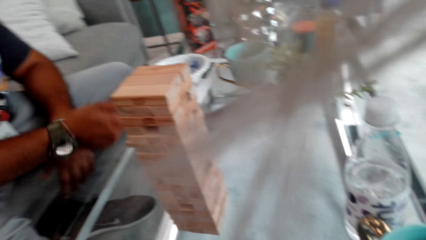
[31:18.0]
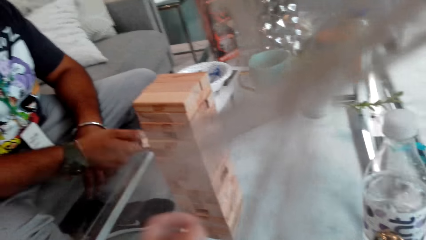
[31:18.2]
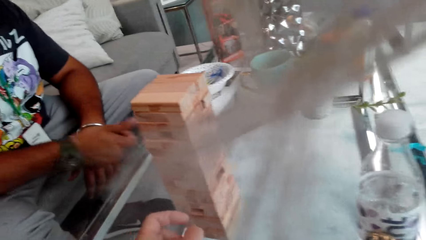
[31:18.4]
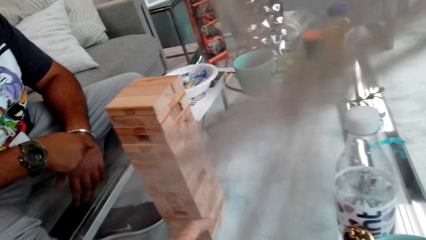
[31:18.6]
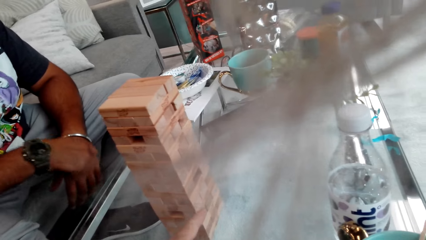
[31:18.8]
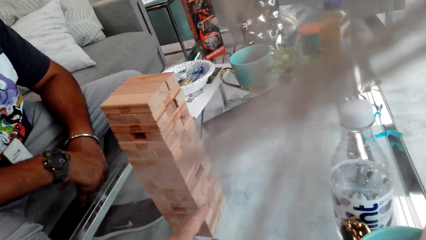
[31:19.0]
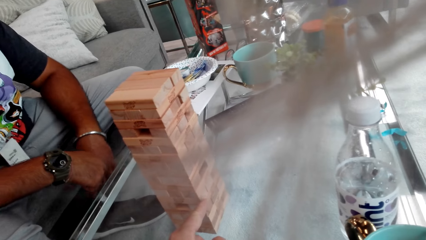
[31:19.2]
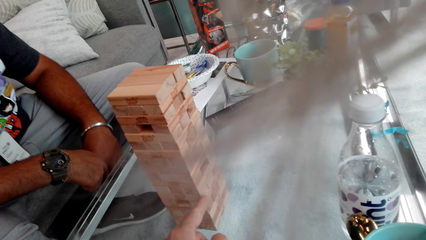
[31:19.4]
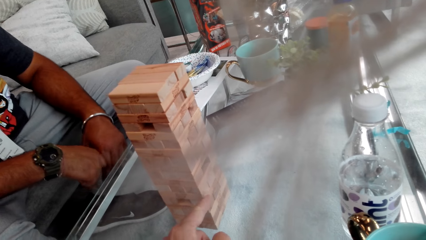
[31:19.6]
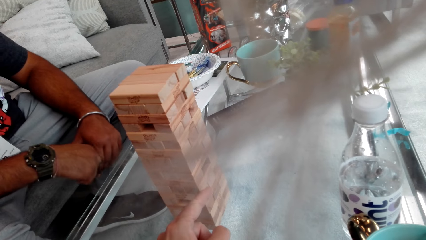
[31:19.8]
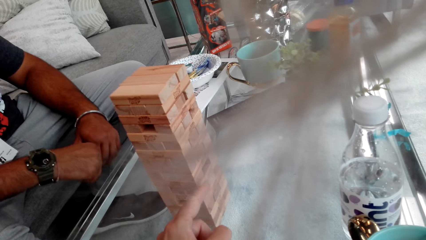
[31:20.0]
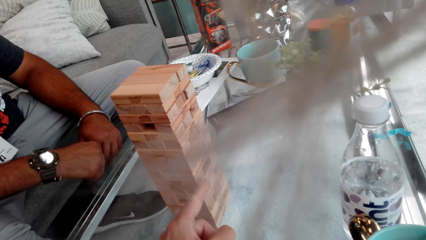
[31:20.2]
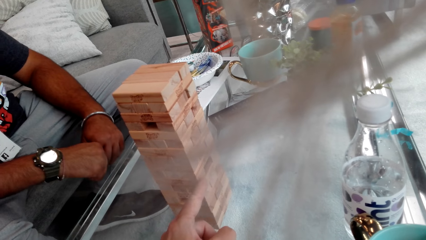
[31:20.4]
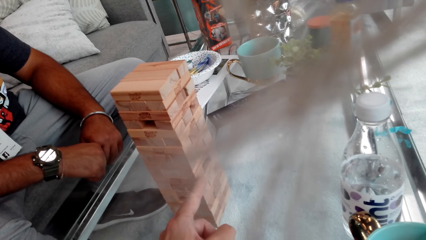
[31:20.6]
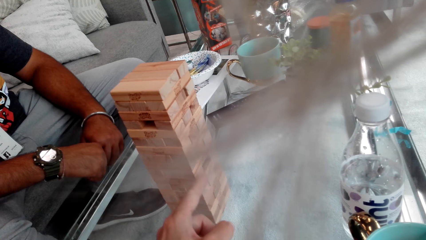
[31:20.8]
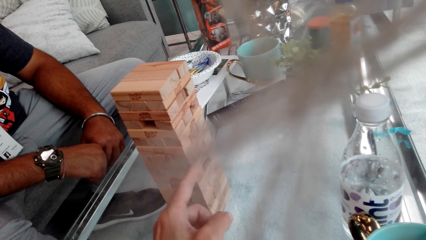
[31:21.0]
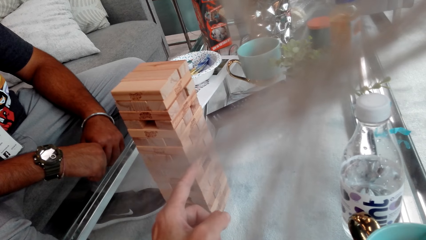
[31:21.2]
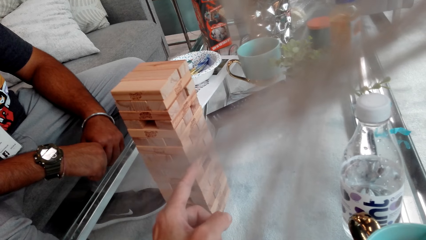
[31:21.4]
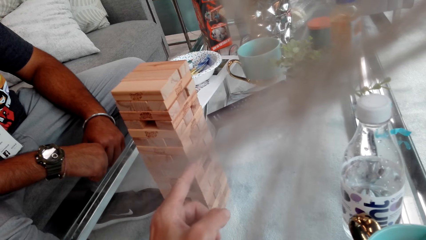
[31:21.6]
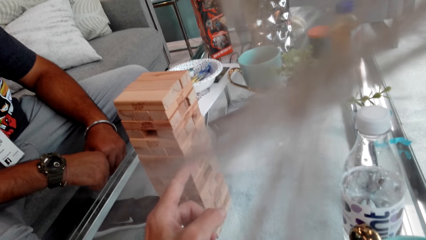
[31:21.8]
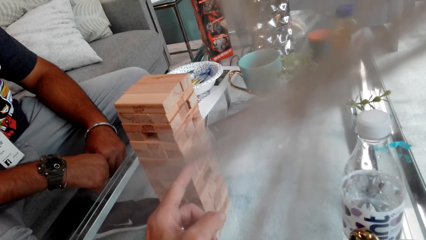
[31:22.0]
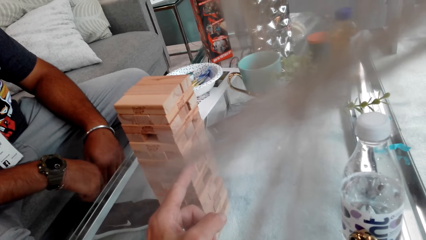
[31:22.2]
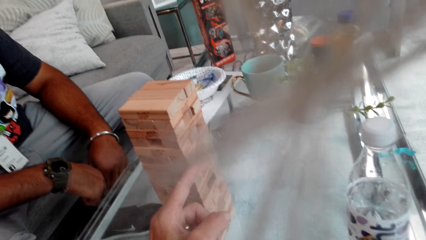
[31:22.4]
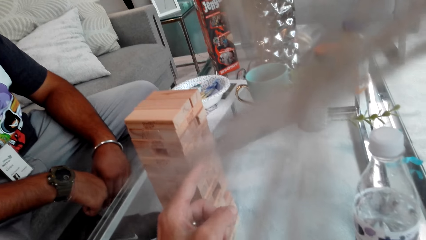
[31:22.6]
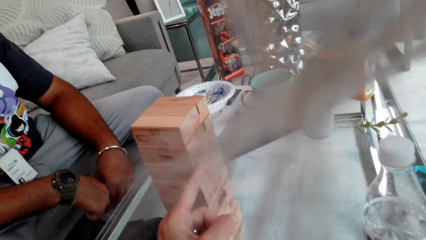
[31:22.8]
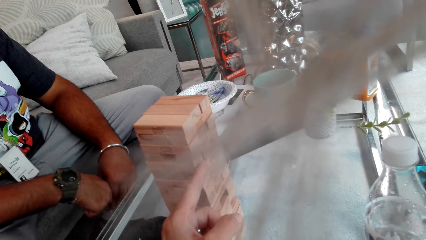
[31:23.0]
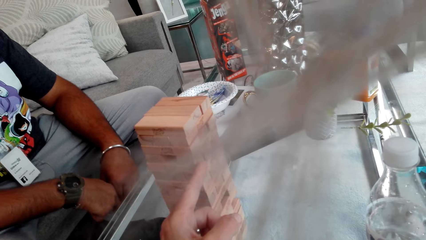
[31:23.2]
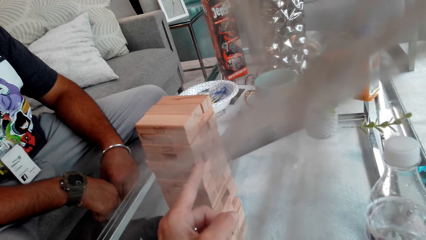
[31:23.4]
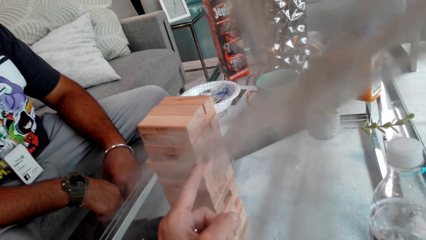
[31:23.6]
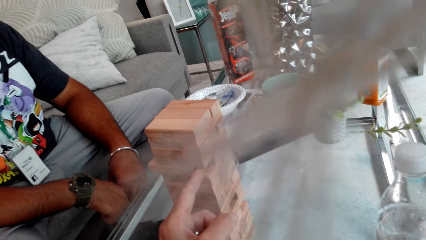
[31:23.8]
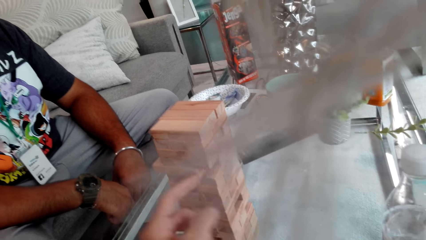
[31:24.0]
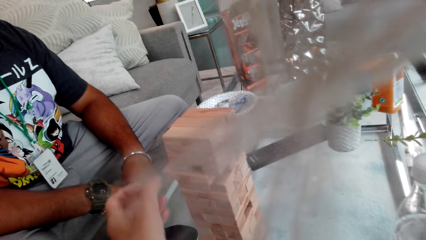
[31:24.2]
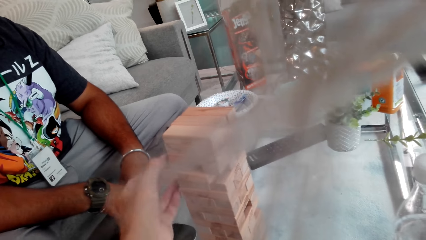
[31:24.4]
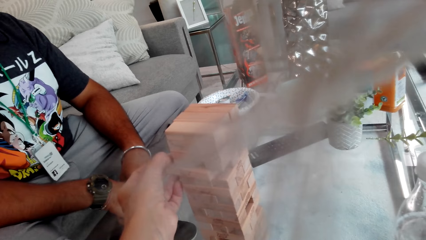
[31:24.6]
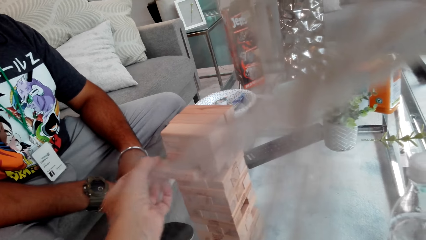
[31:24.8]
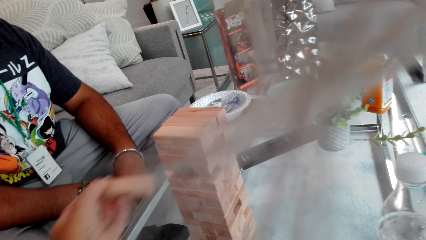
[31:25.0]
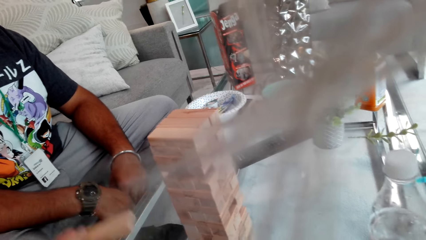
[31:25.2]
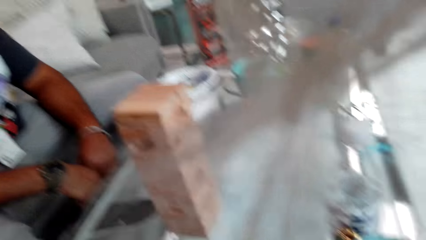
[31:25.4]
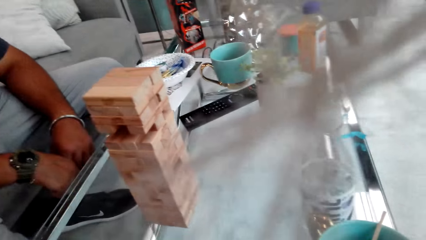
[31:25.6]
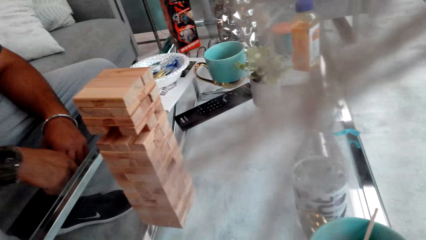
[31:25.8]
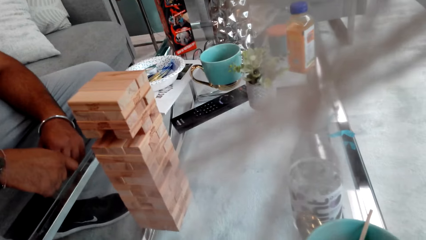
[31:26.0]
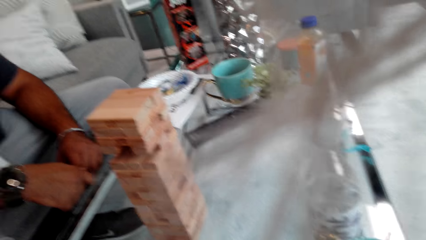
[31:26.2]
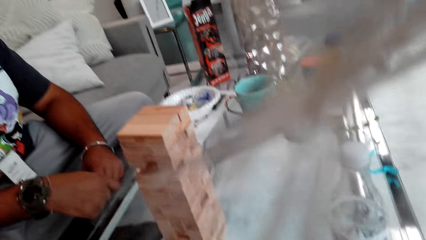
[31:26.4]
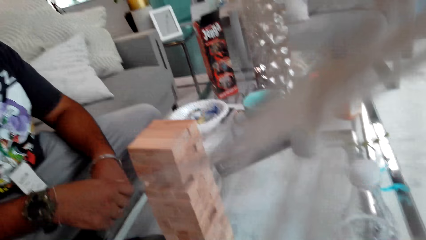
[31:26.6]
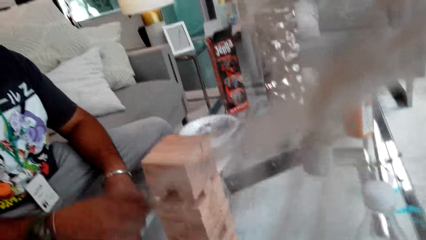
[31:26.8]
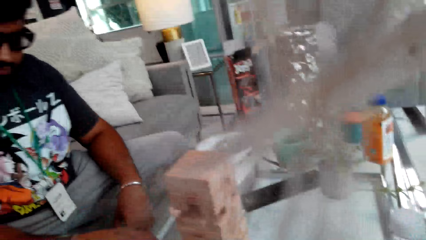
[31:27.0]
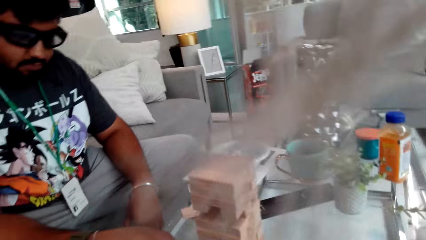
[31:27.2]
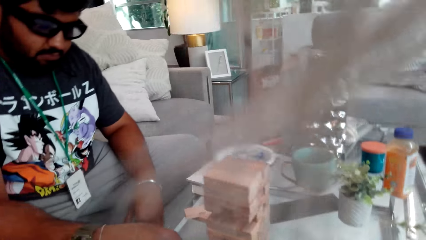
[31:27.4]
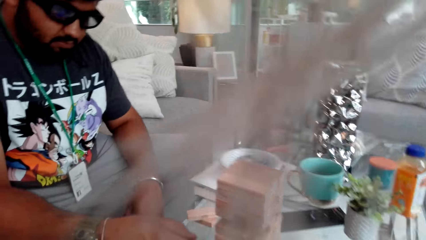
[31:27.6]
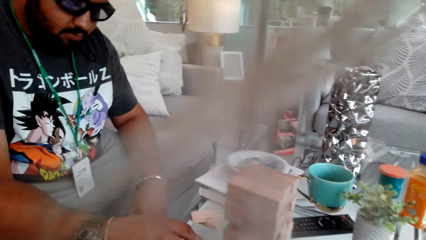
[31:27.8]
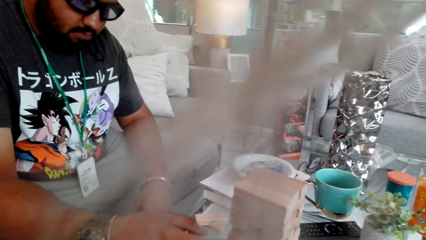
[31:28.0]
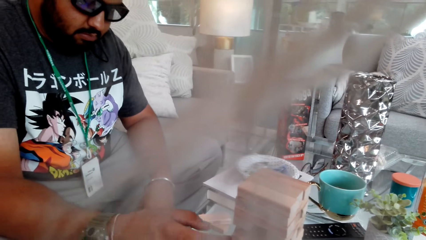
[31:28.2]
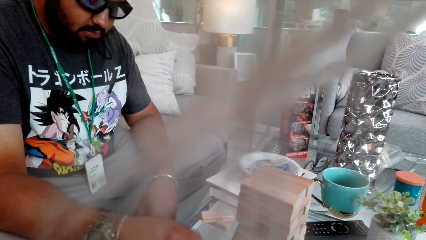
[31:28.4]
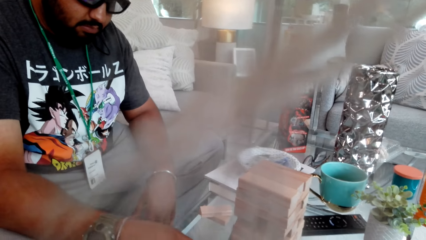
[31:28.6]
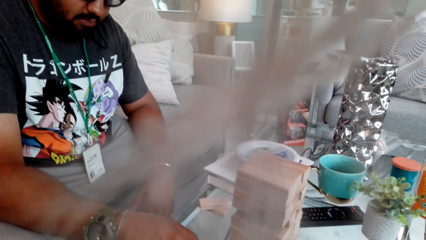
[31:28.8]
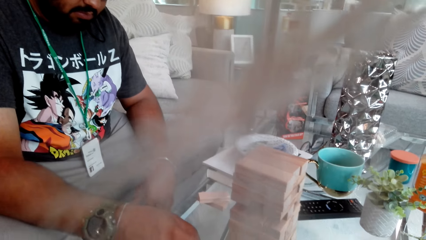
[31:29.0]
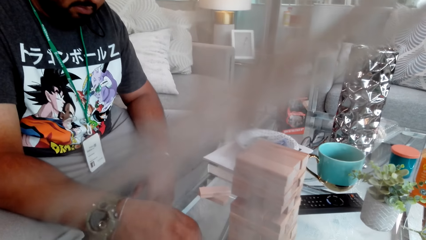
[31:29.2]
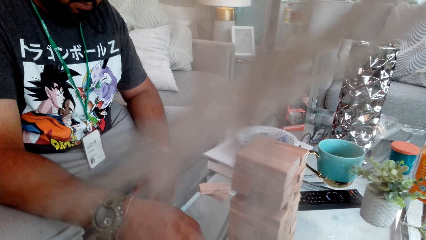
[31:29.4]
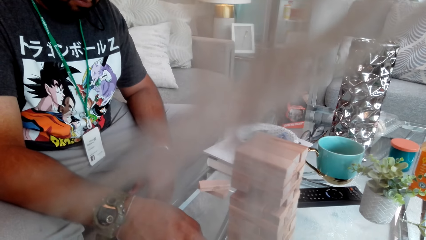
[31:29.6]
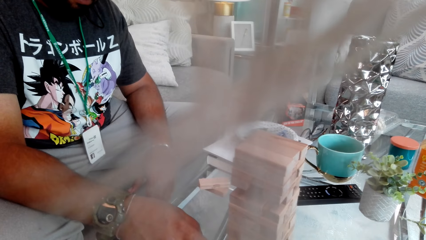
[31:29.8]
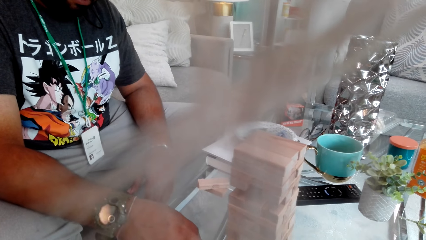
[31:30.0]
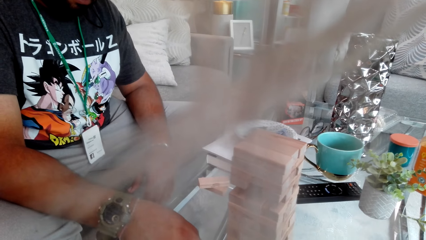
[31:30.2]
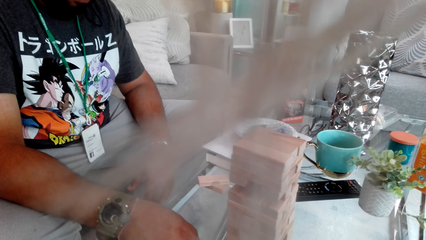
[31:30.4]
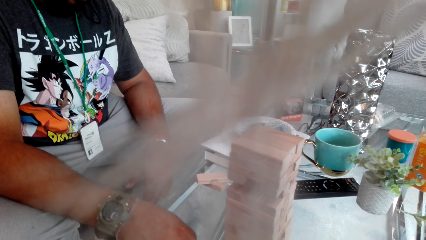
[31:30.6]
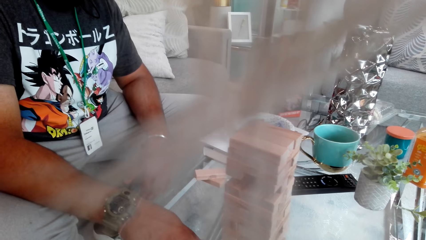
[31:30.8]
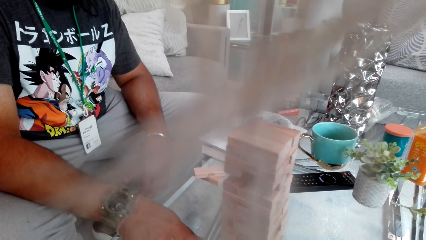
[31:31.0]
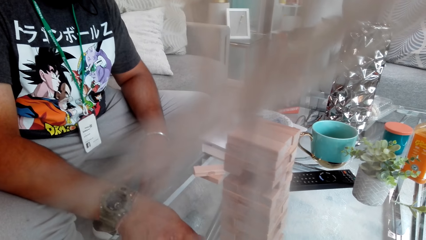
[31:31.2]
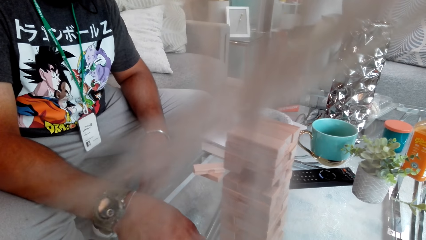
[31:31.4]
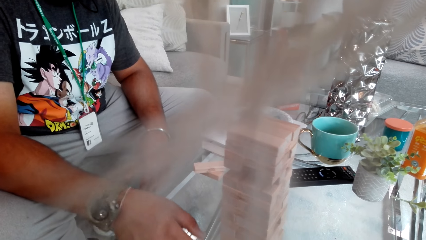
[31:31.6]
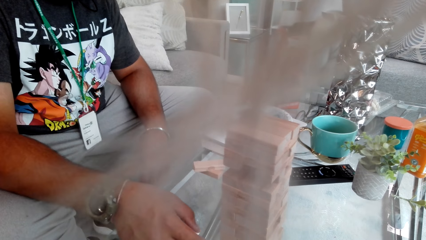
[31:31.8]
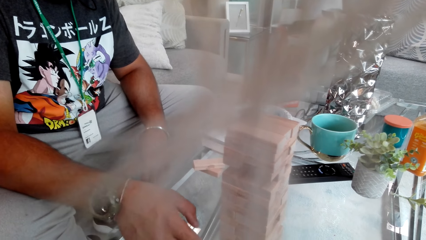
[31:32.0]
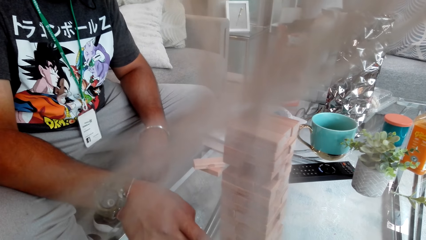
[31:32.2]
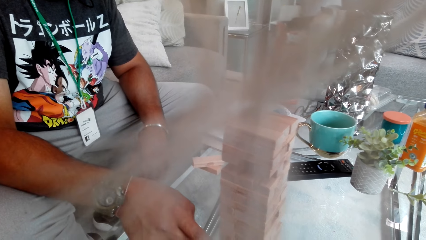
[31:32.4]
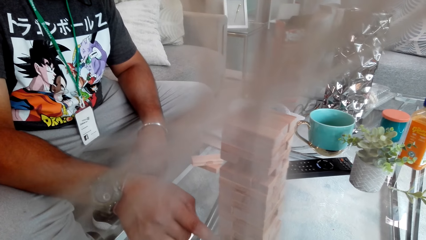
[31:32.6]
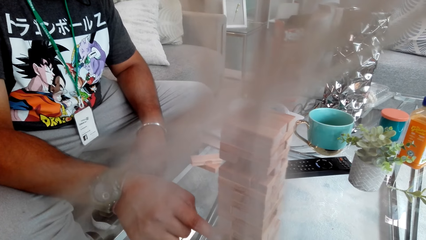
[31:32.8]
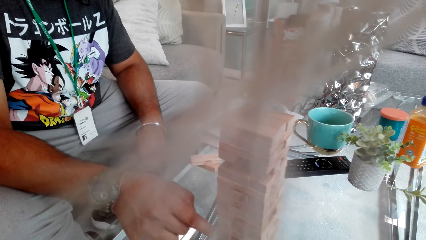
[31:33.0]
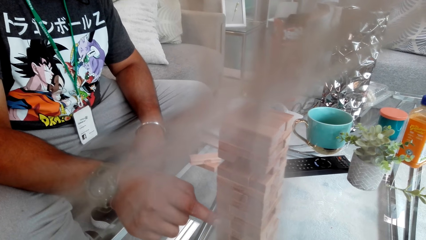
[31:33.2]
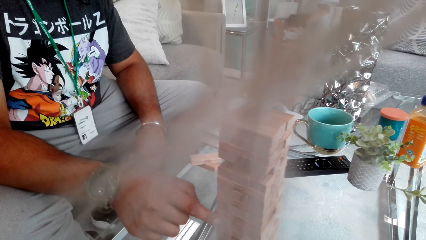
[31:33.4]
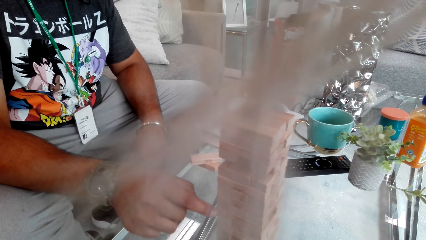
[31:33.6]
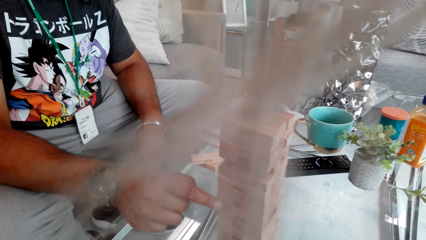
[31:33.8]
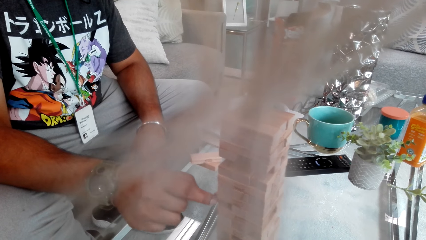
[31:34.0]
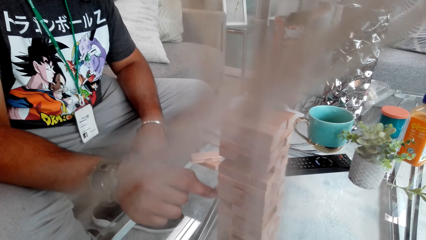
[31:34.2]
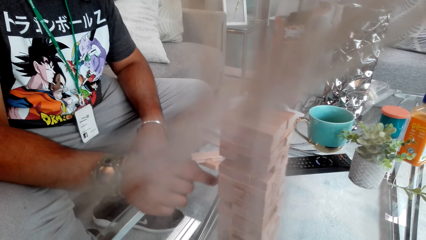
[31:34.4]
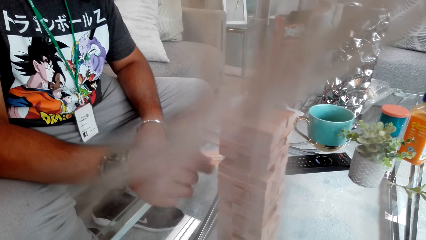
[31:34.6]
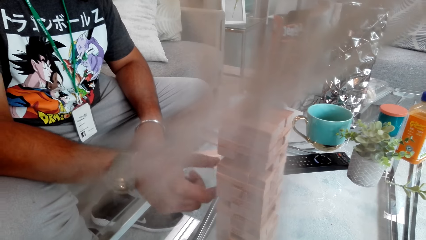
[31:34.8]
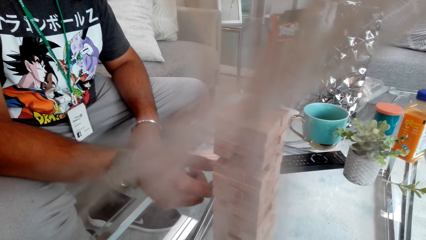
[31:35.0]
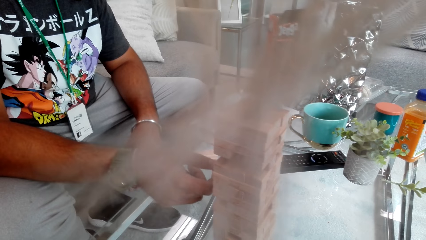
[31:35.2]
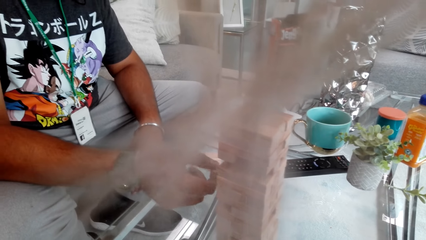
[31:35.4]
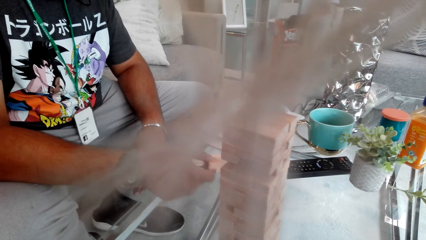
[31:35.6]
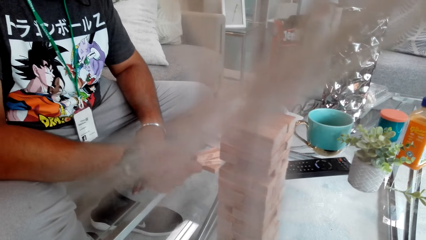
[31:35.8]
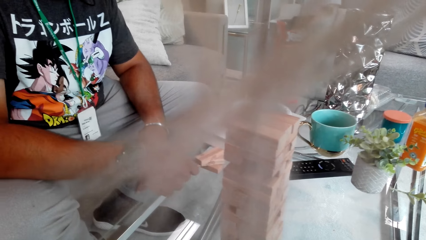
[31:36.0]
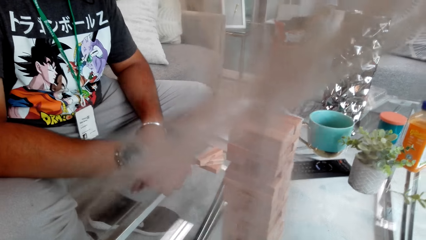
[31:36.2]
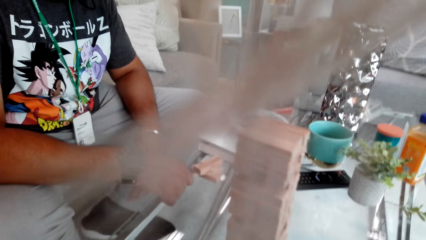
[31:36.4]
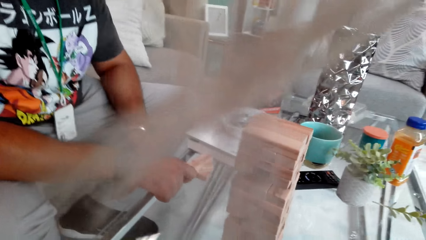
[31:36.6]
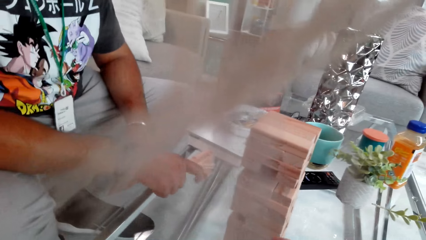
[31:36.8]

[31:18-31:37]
The camera wearer plays the jenga game, touches a jenga block and removes a jenga block. A man plays the jenga game, touches a jenga block and removes a jenga block.
